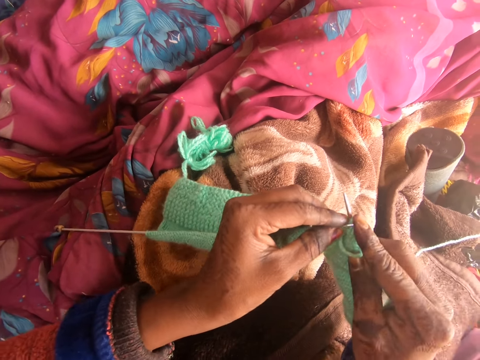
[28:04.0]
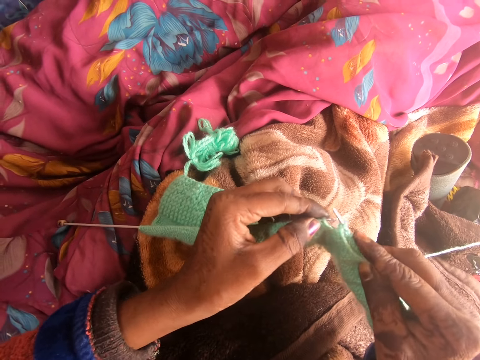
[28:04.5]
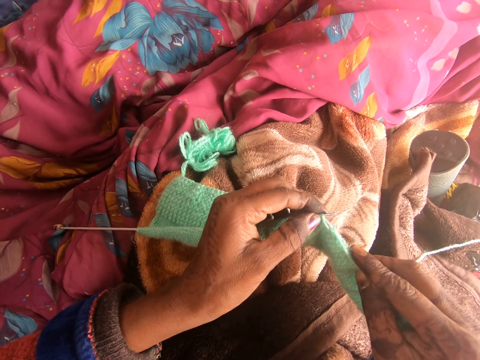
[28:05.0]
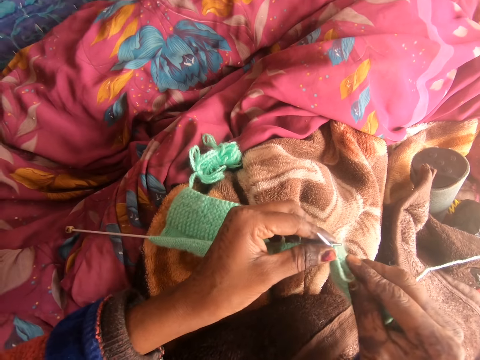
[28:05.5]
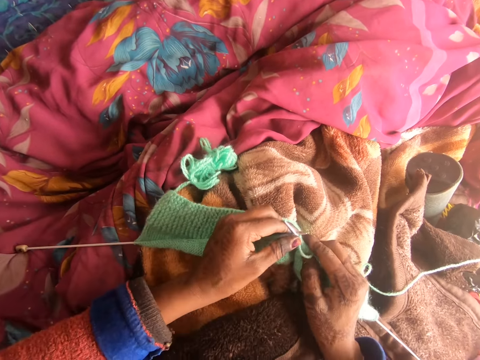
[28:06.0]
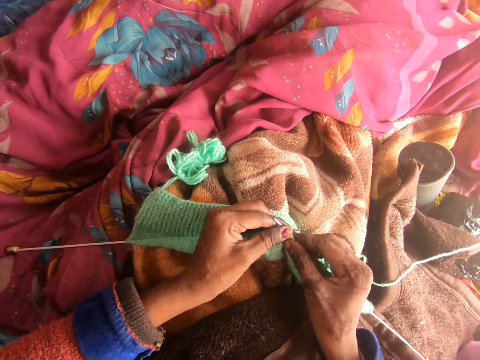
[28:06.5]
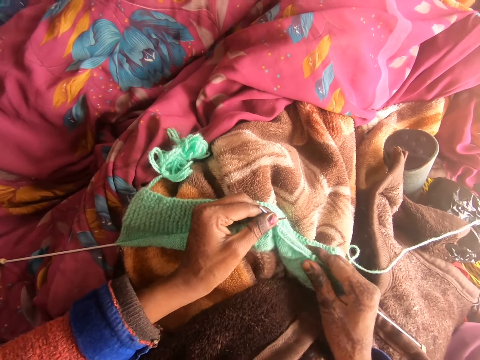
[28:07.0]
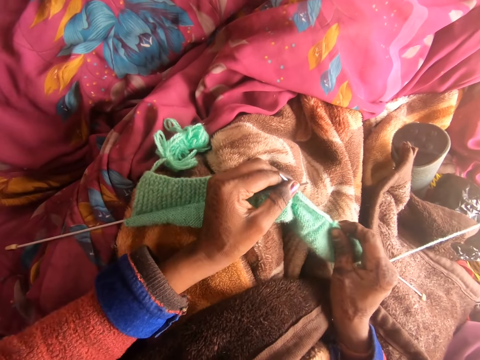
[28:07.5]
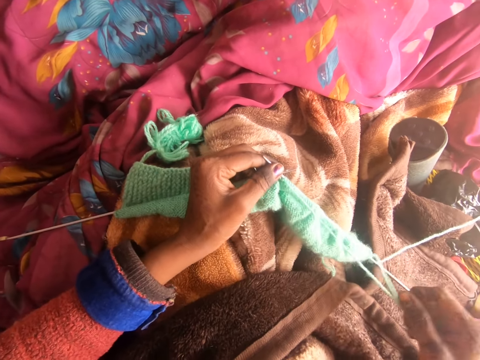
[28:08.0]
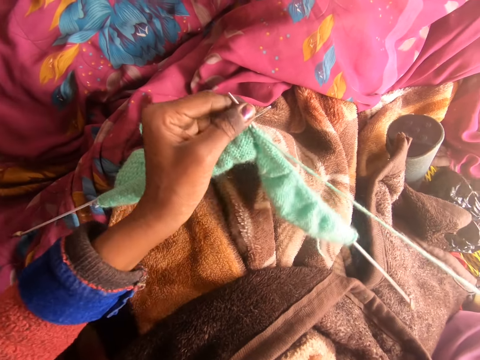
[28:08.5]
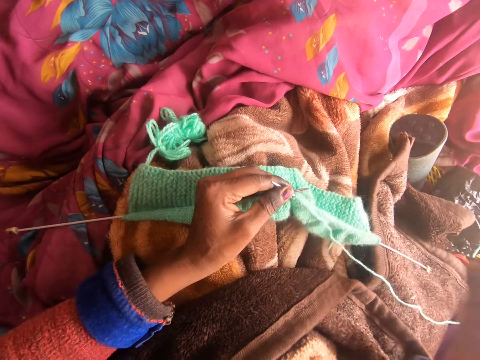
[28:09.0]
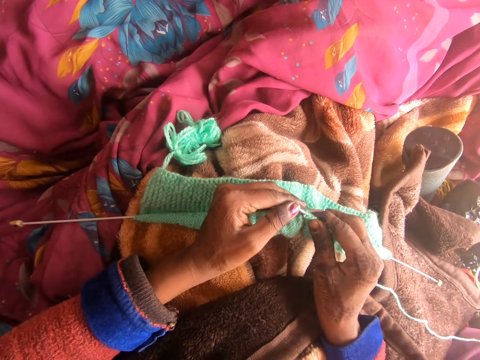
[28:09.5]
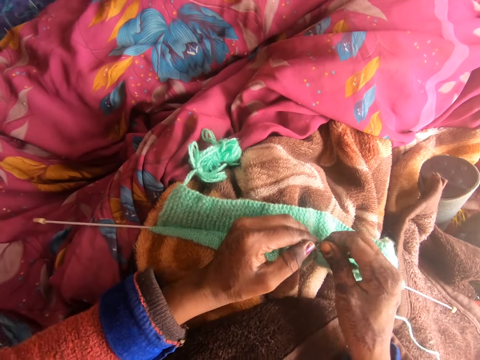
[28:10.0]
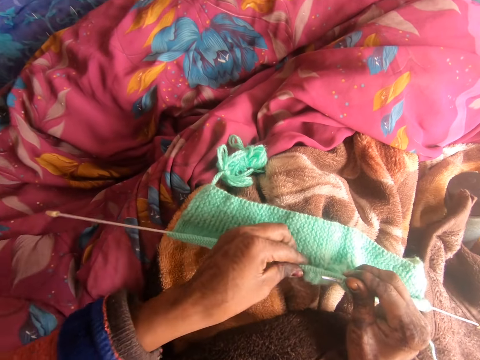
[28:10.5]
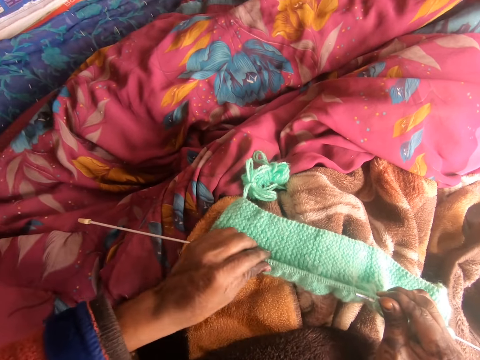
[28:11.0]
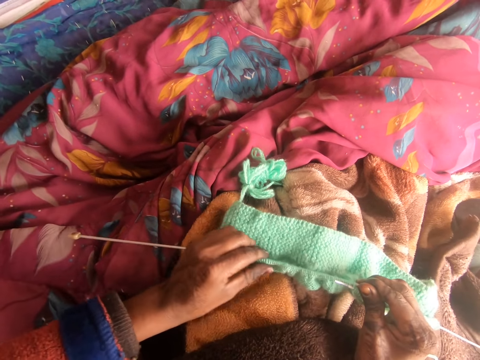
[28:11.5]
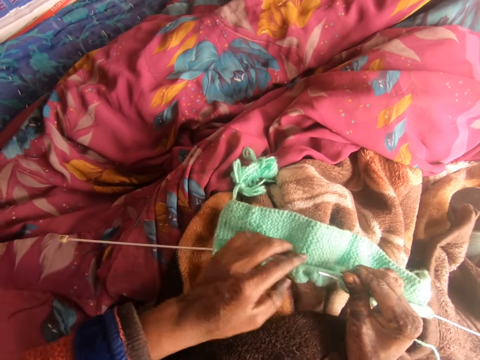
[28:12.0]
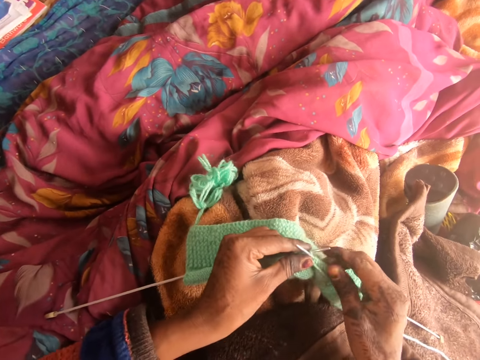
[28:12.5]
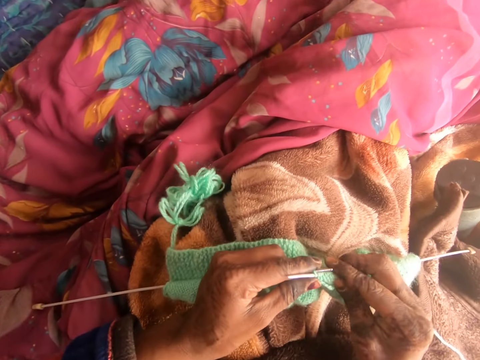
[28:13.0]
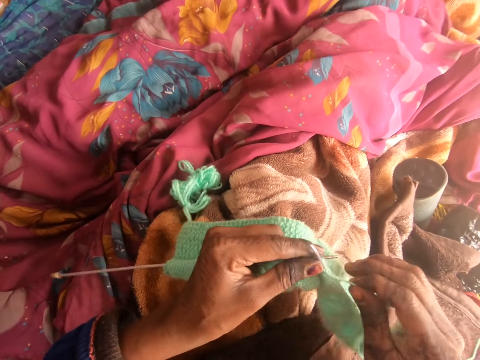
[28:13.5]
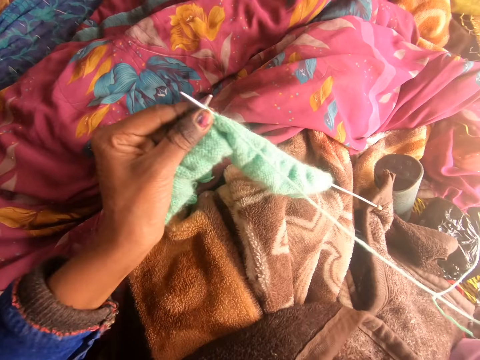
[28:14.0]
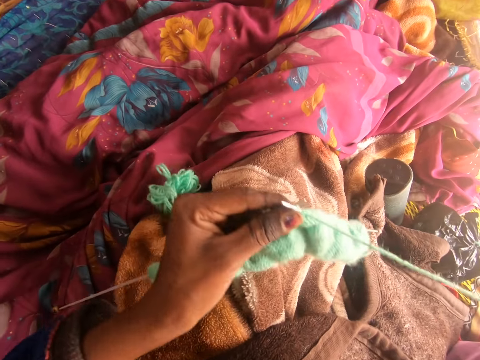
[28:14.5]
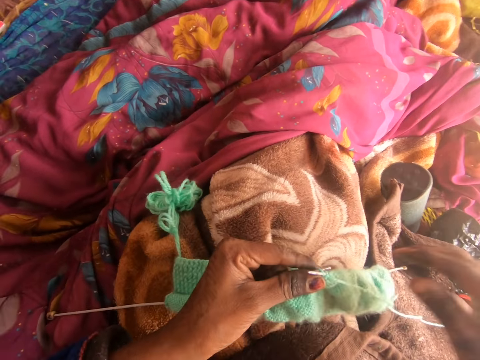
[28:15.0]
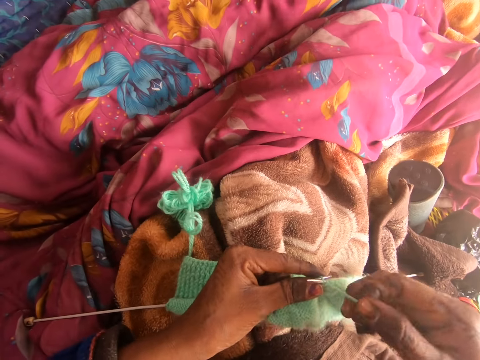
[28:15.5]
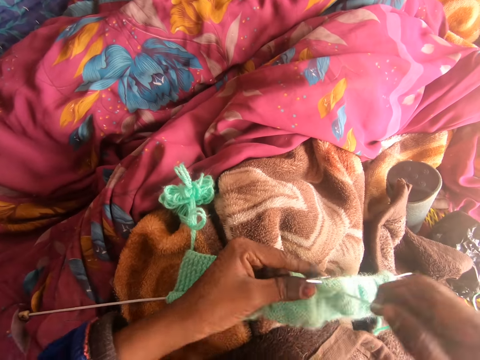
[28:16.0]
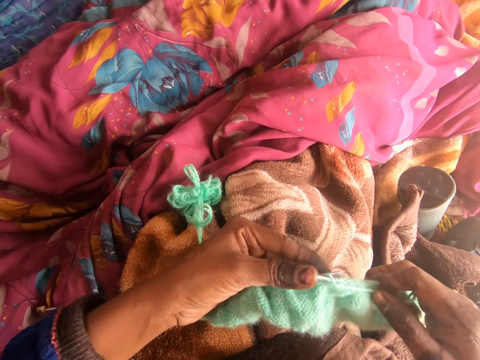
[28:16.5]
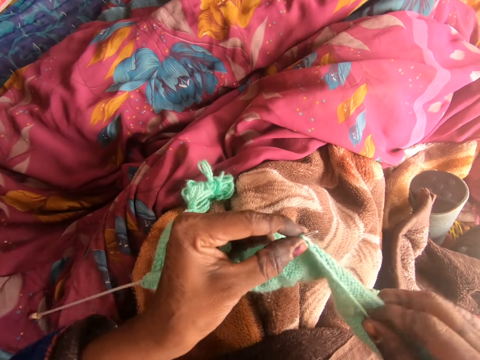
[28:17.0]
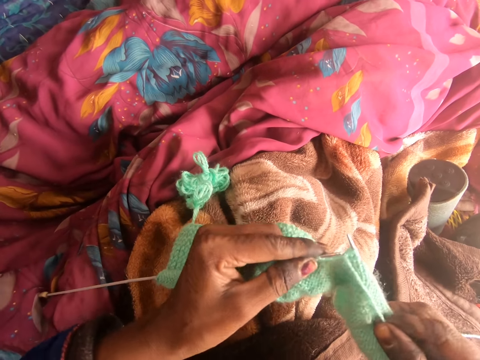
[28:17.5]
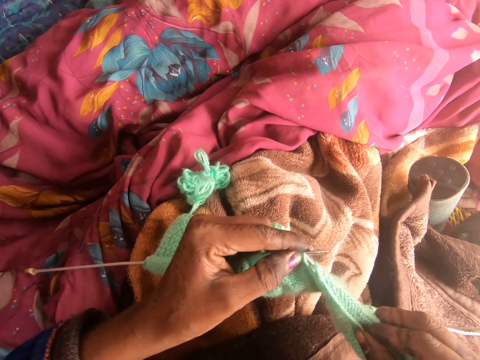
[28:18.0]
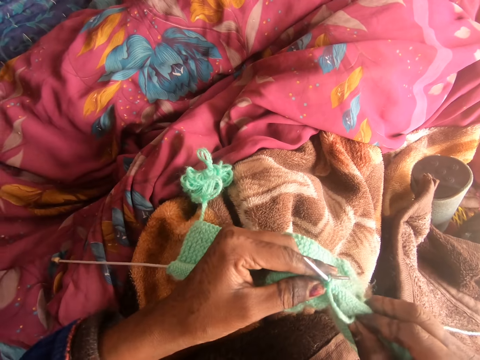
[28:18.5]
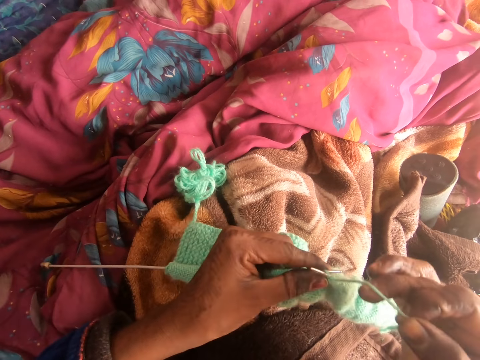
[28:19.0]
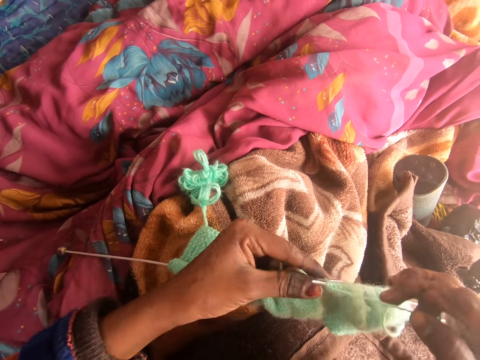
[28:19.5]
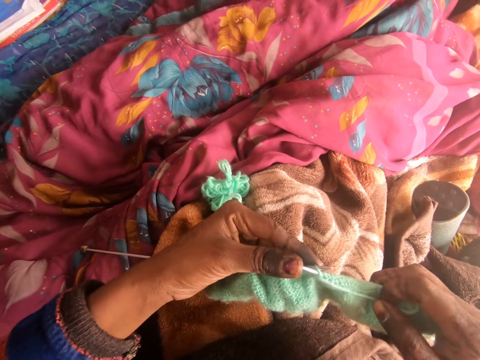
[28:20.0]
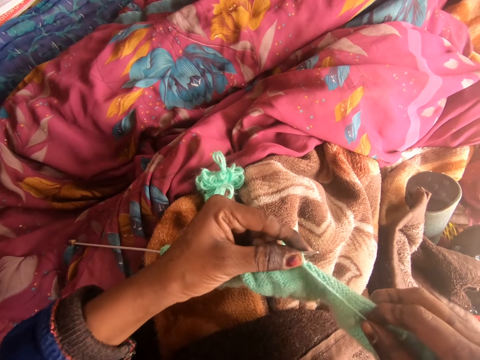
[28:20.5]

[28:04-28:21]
The camera wearer straightens the fabric. They pull a thread in the fabric. They adjust the fabric on the knitting pins. They straighten the fabric. They knit the fabric with the knitting pins.

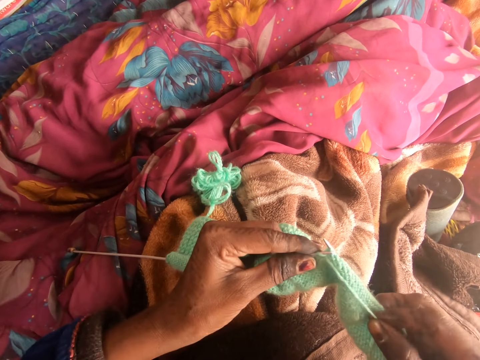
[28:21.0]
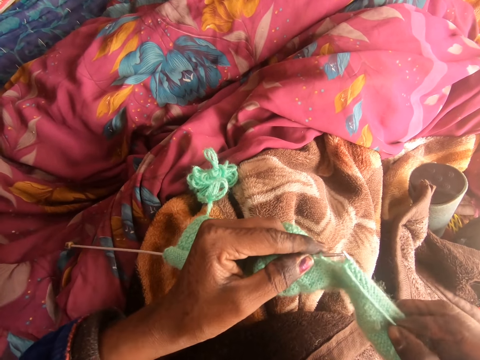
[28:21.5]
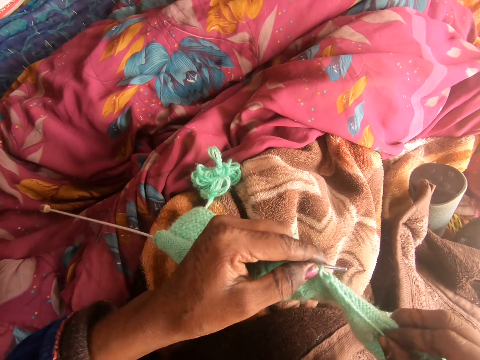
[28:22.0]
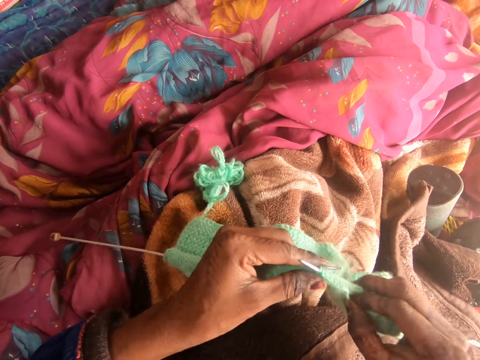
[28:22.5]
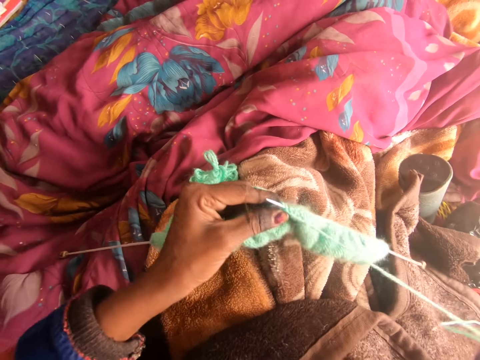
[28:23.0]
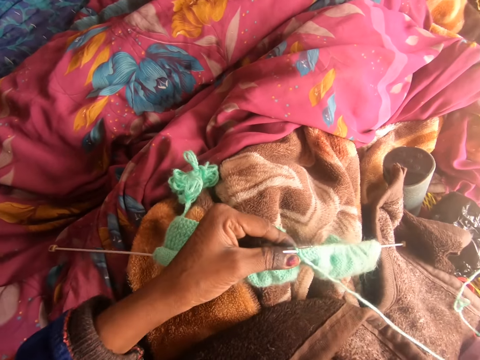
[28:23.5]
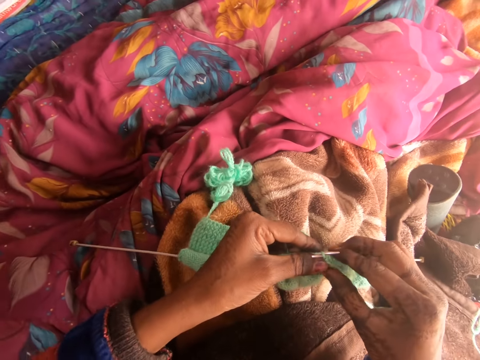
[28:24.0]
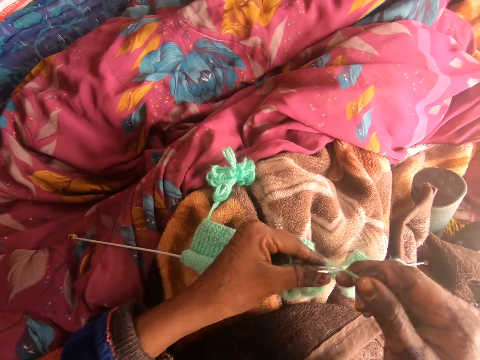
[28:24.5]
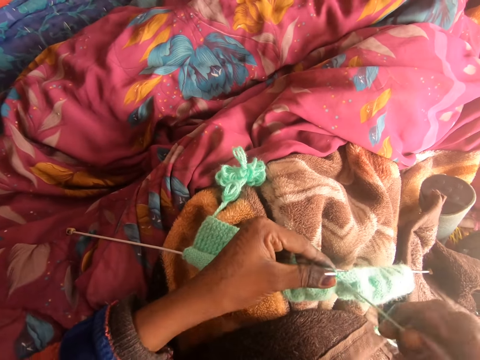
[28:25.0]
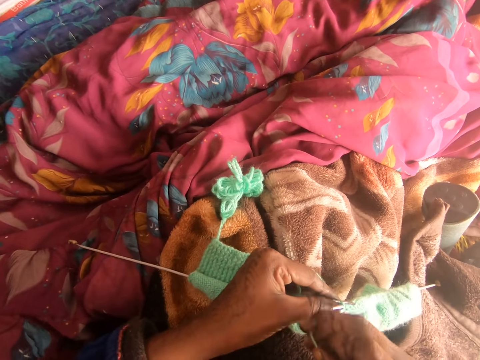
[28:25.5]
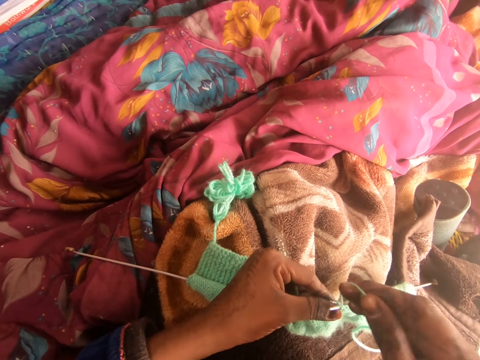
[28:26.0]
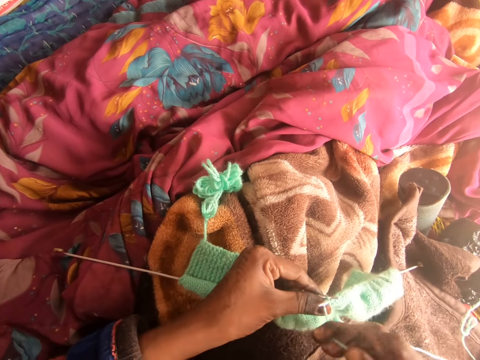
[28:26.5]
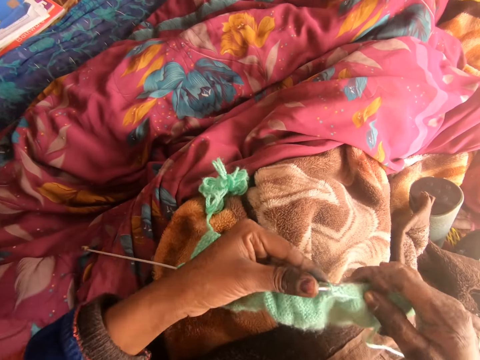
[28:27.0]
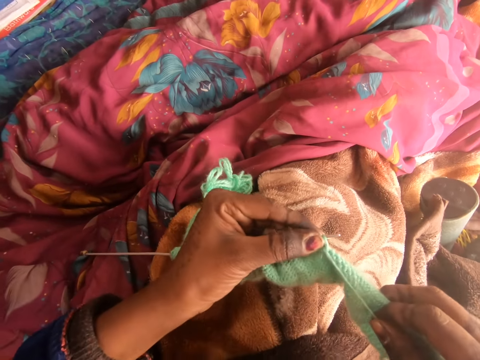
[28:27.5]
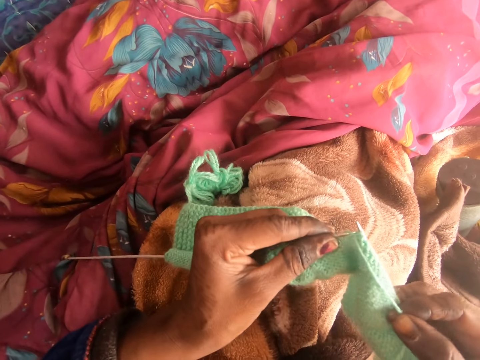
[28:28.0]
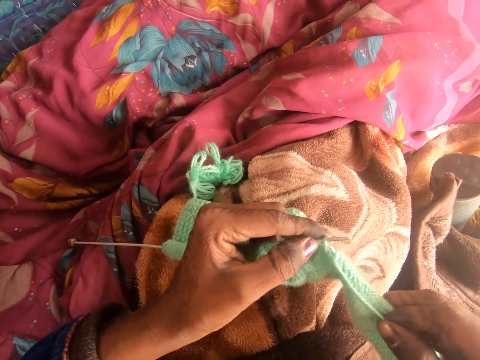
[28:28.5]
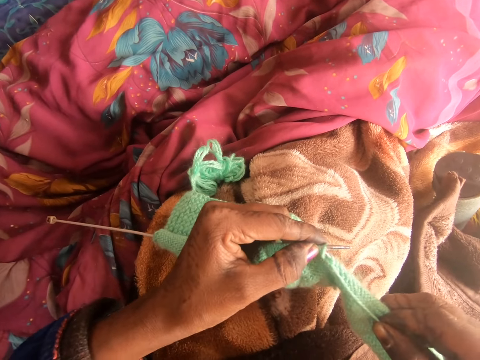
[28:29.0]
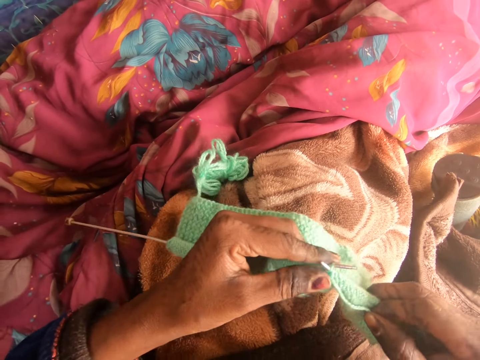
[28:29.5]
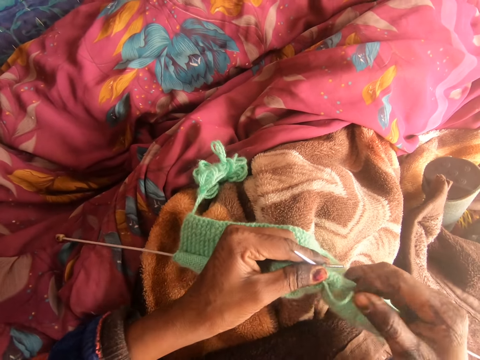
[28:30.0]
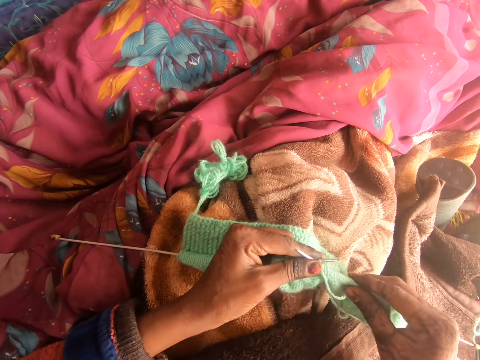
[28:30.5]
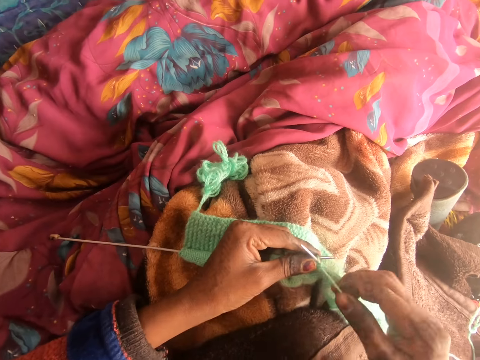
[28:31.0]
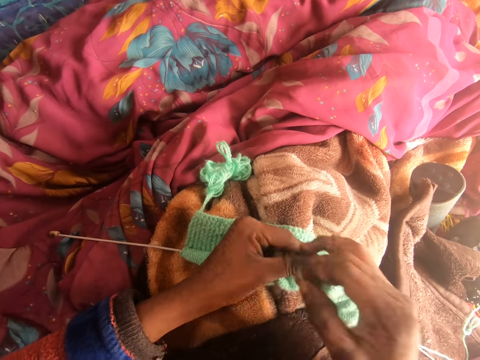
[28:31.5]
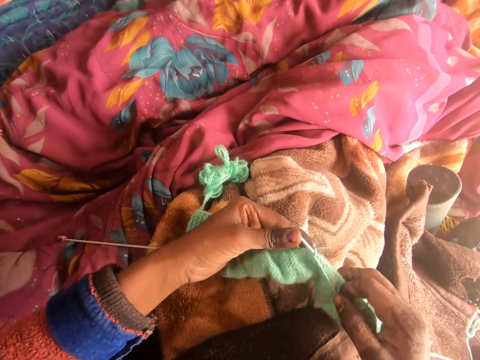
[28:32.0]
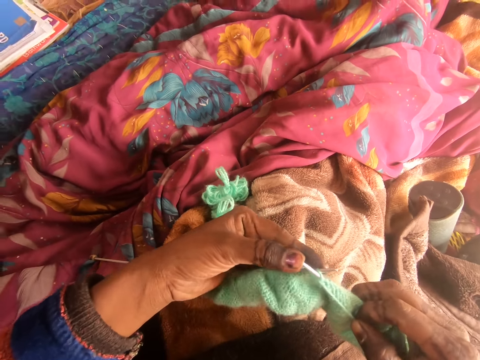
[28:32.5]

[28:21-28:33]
The camera wearer straightens the fabric. They knit the fabric with the knitting needle.
